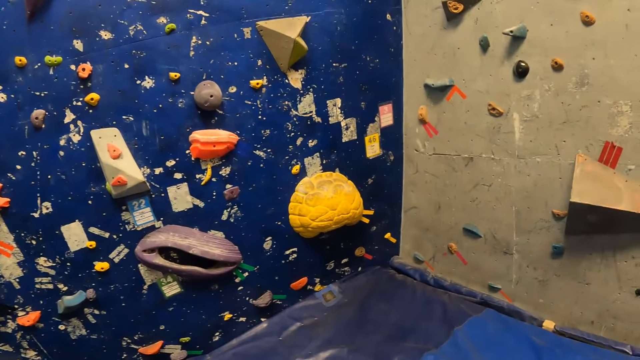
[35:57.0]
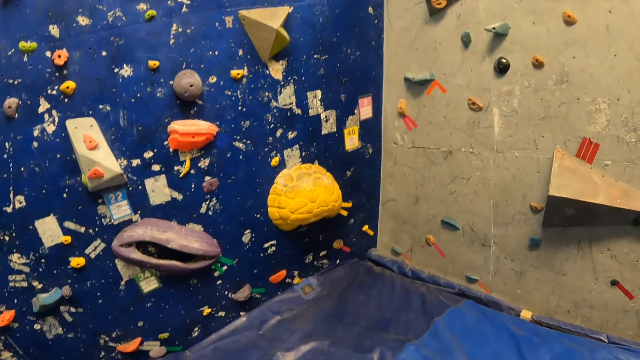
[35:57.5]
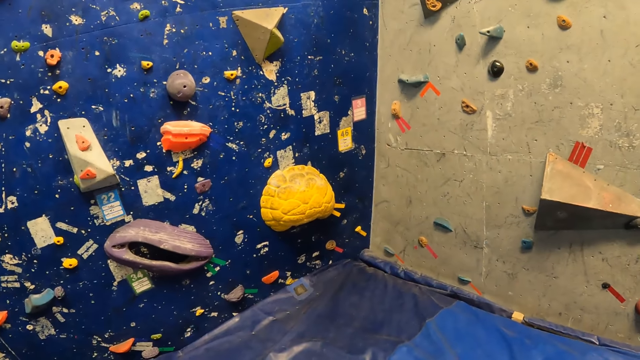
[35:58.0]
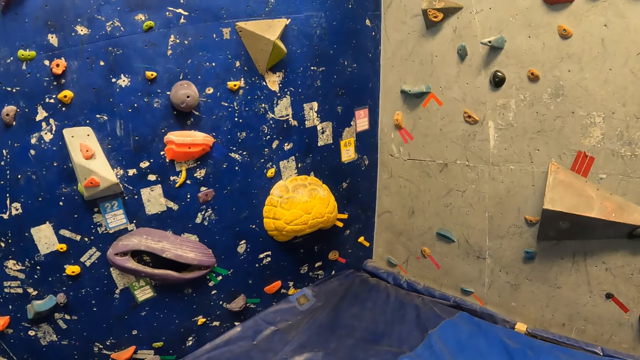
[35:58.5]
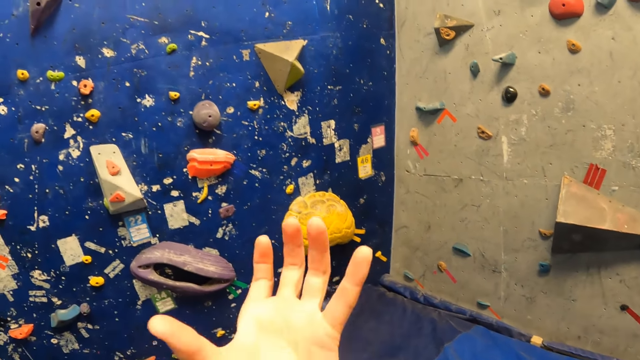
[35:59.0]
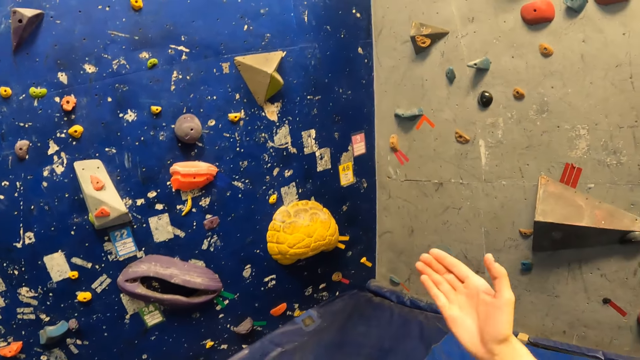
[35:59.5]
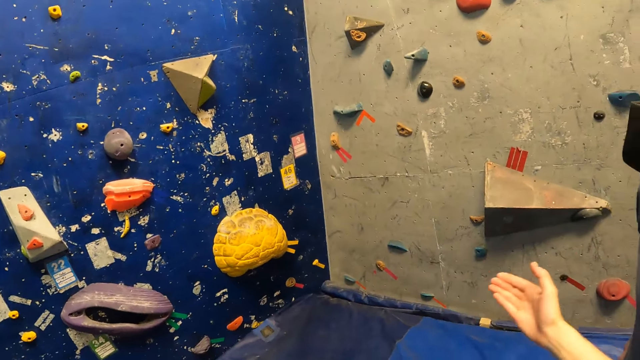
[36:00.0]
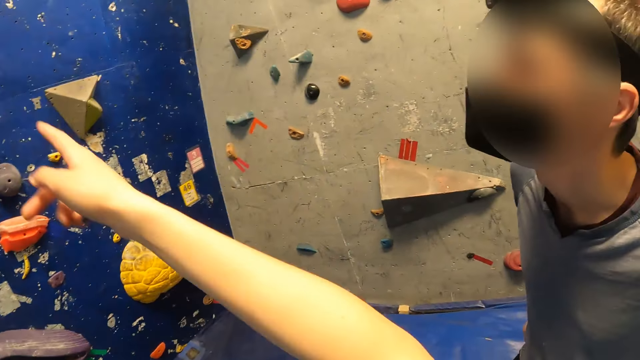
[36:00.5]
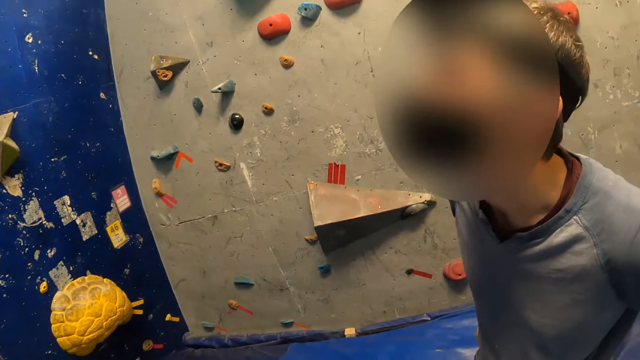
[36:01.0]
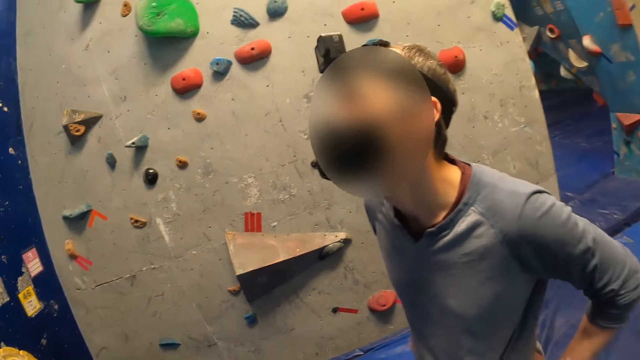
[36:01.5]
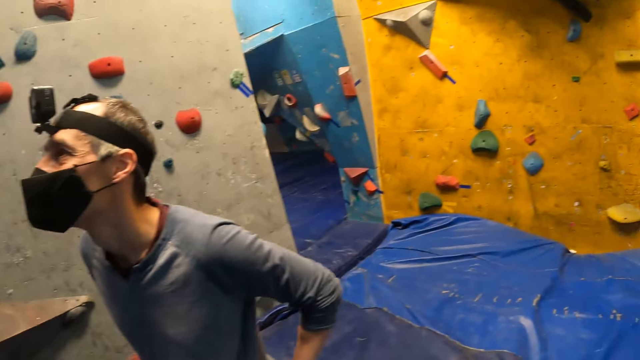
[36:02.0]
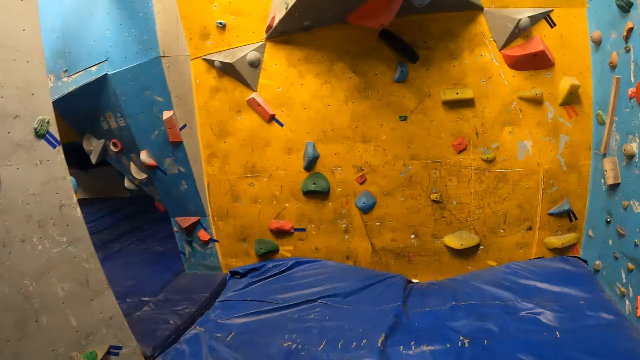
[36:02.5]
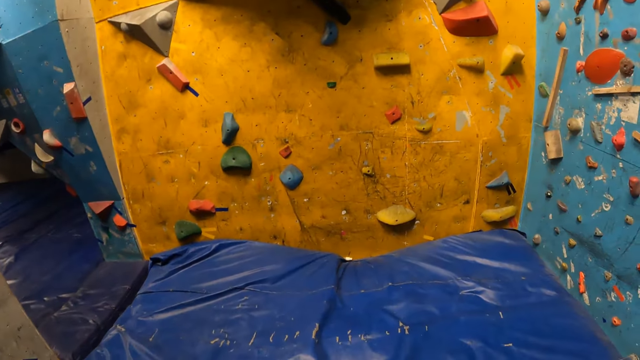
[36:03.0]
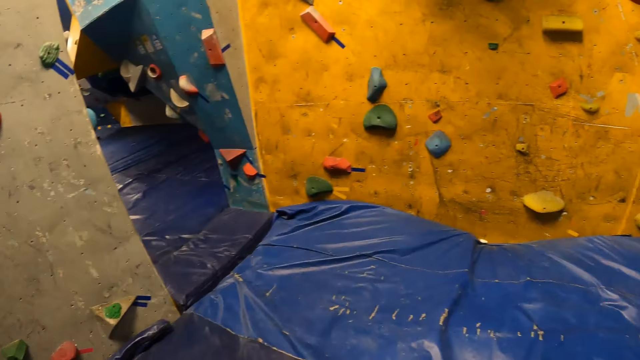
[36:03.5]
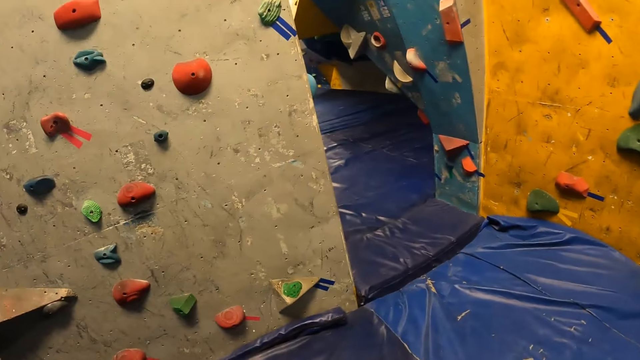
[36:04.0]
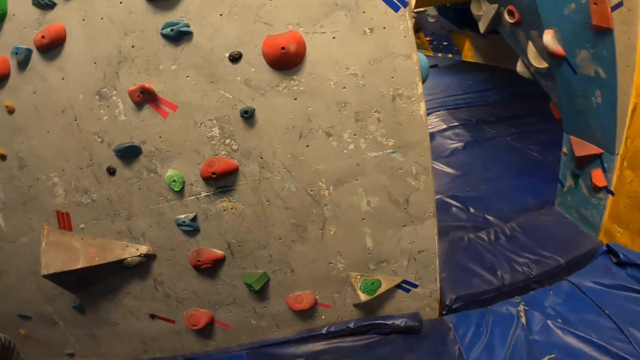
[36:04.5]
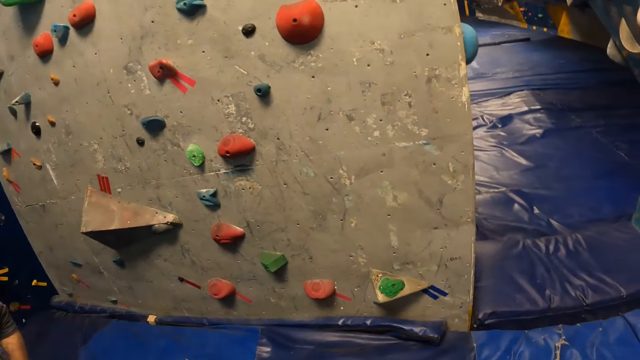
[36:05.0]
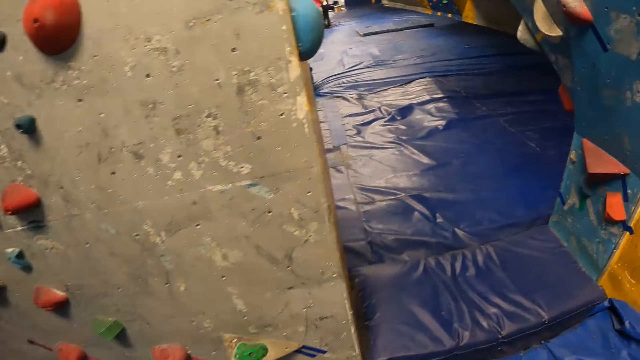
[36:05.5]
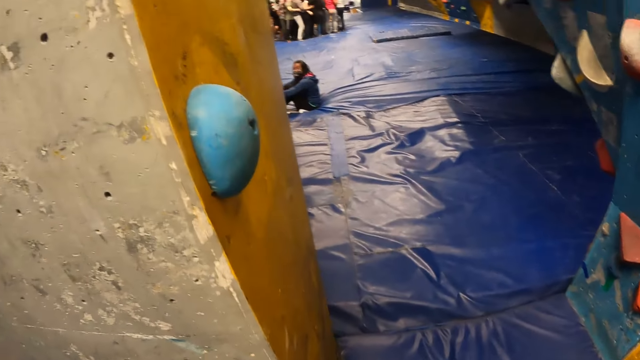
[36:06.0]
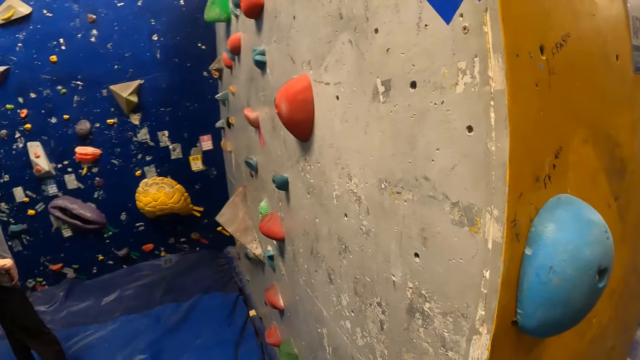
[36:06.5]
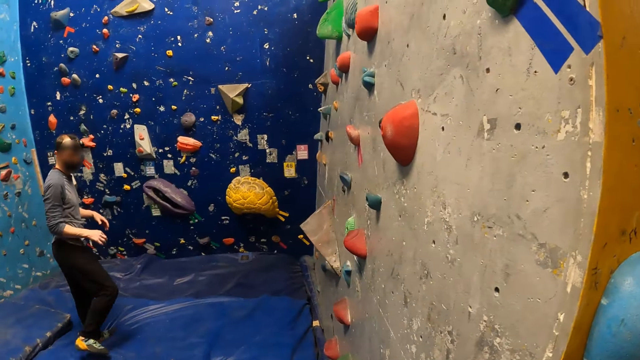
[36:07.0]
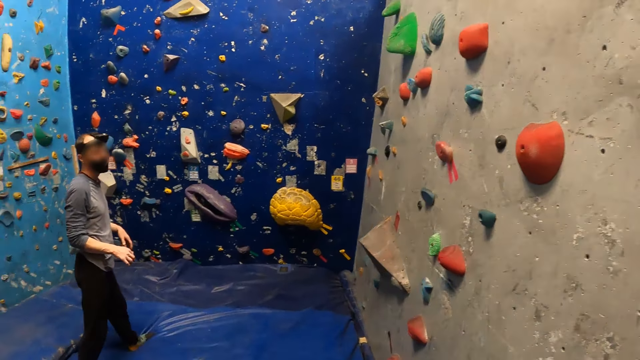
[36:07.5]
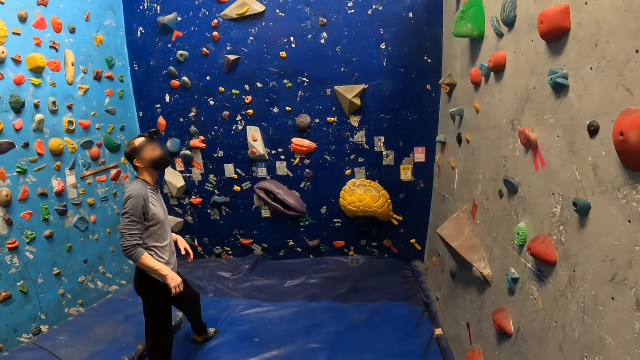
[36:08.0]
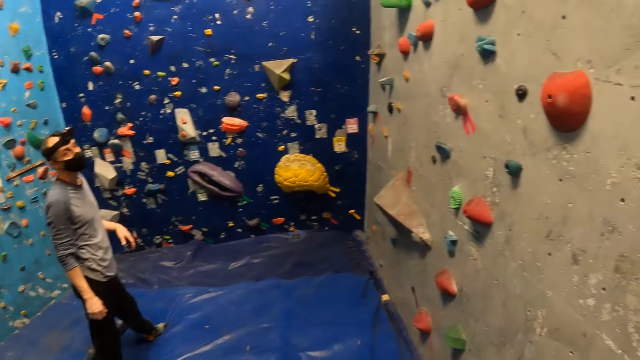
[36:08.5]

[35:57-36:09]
The camera wearer points ahead. They look around, point around. The man nods head. The camera wearer walks to the bouldering wall. They look around, walk around.

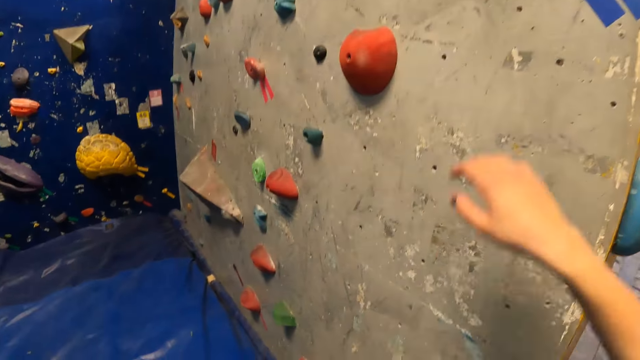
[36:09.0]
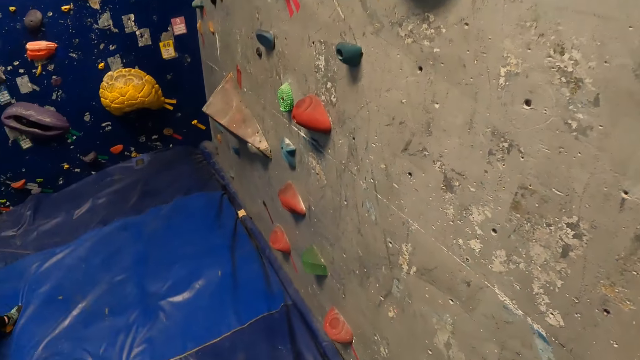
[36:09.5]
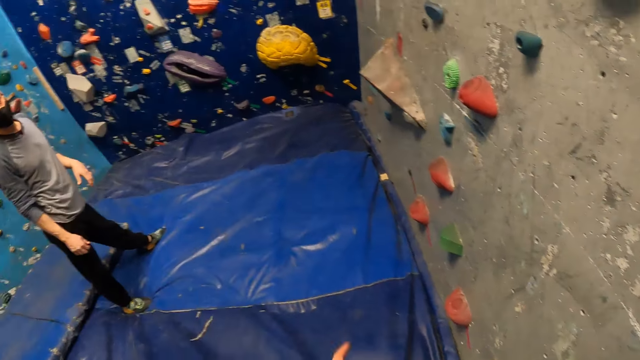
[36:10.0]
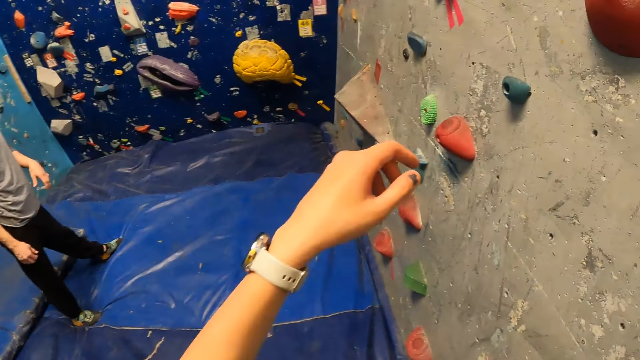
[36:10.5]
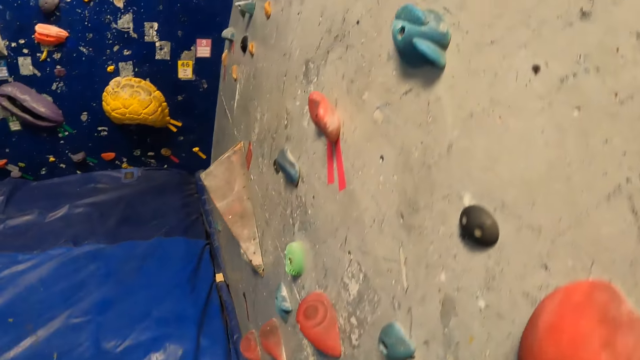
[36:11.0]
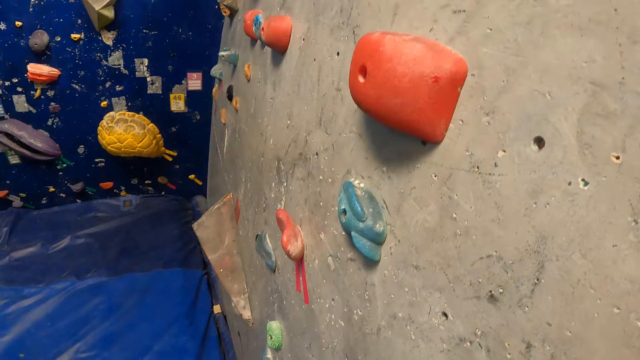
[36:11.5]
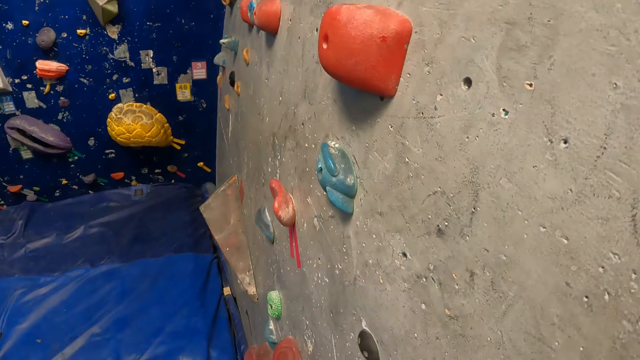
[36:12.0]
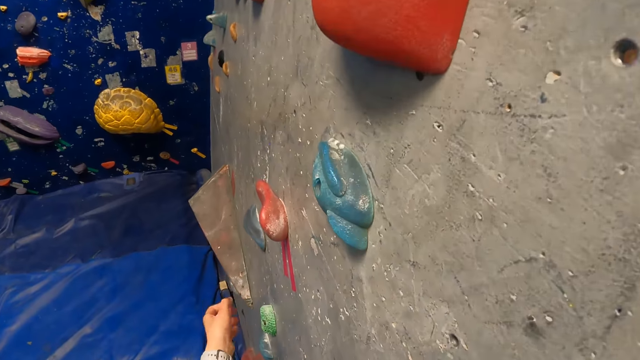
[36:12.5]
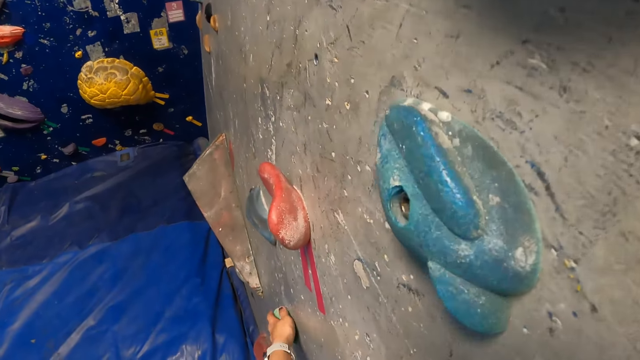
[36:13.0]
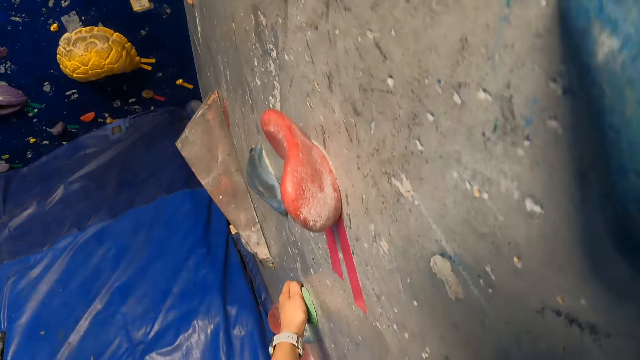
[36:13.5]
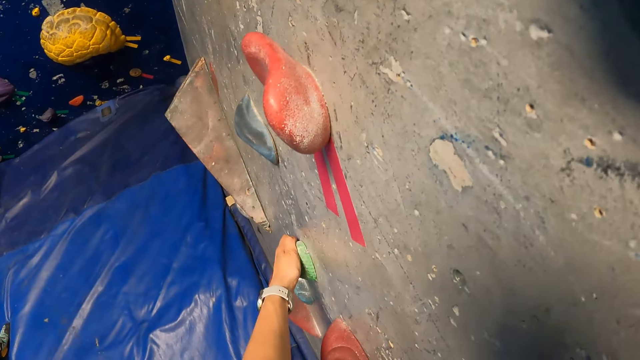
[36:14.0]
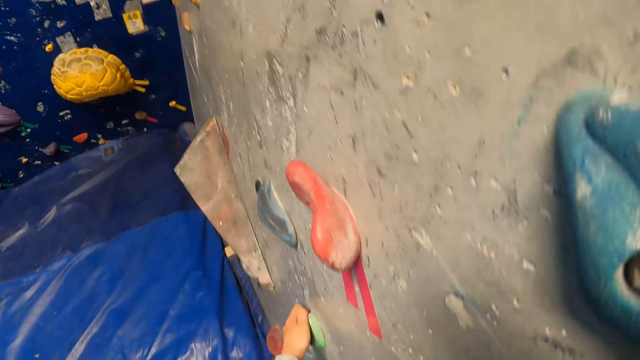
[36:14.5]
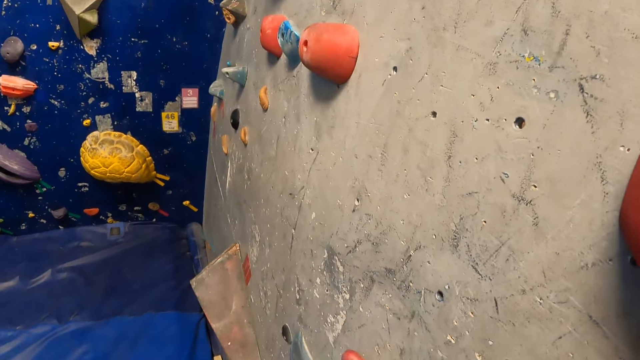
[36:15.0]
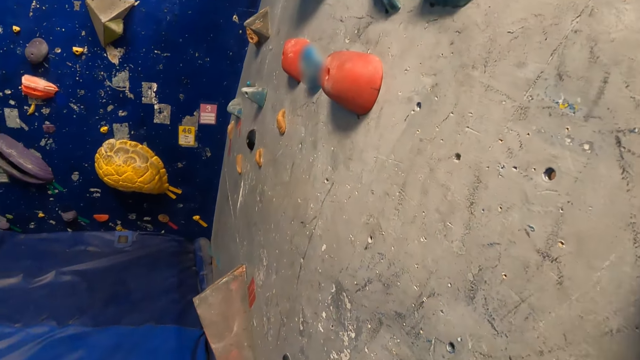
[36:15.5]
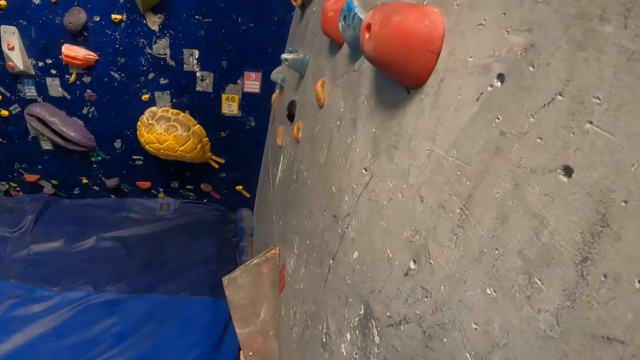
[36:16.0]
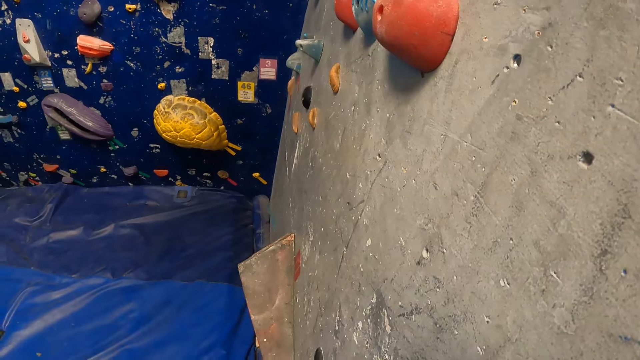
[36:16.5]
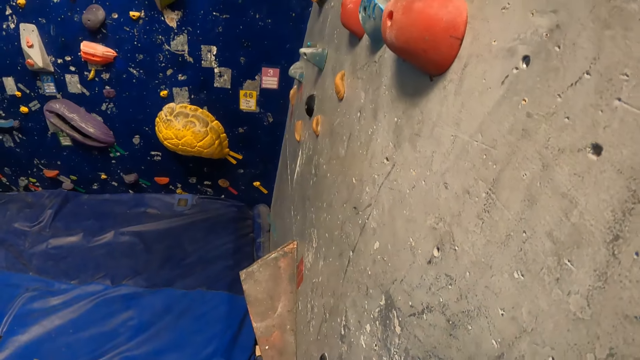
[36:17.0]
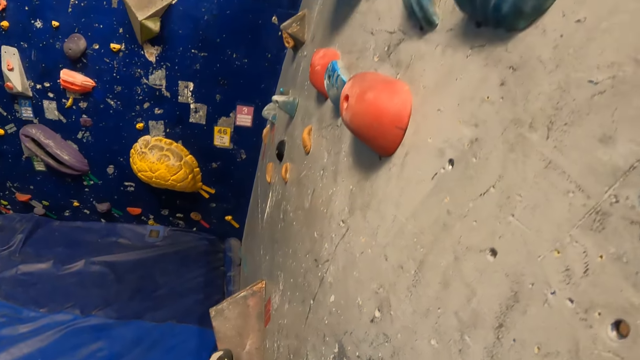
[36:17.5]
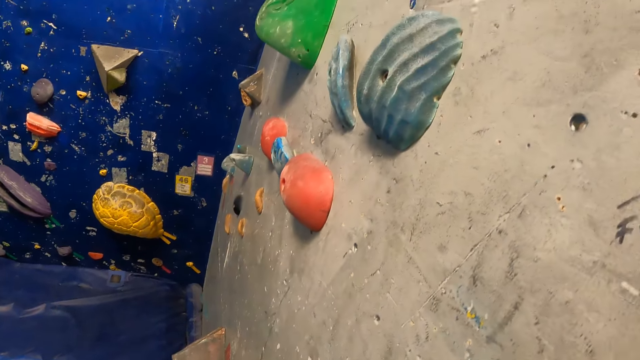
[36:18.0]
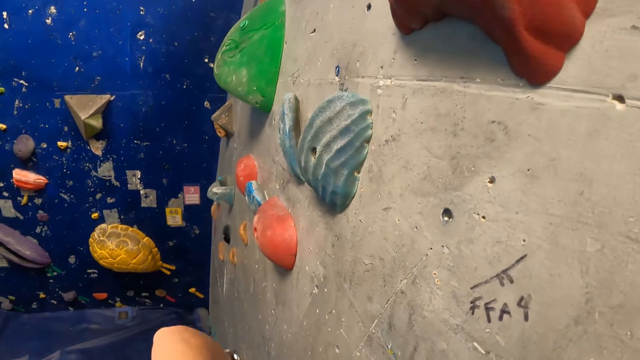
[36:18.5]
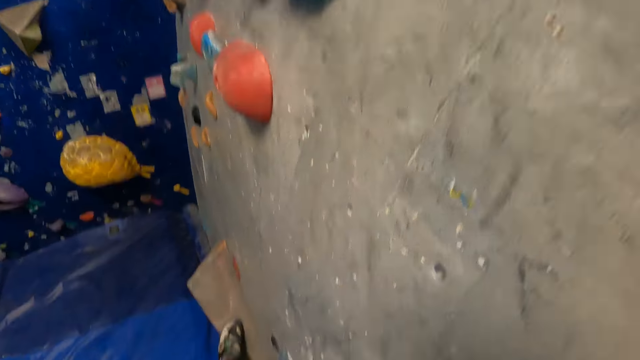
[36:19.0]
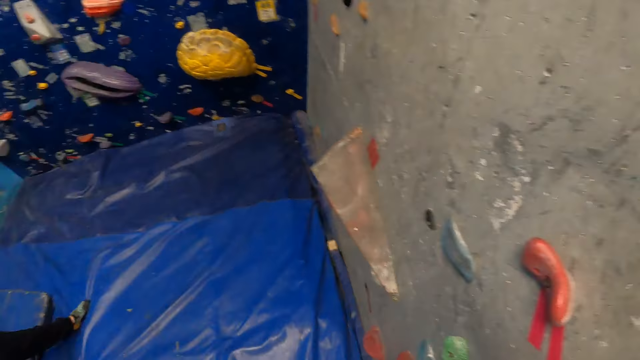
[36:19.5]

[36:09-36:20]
The camera wearer raises hand. He holds the climbing hold or brick with both hands. He holds the climbing hold with his right hand. He climbs the brick on the wall.
